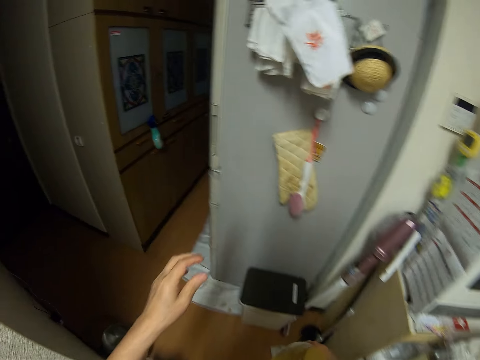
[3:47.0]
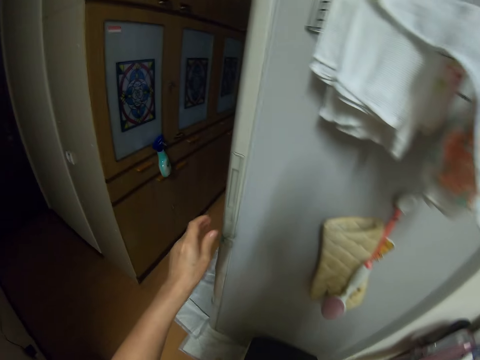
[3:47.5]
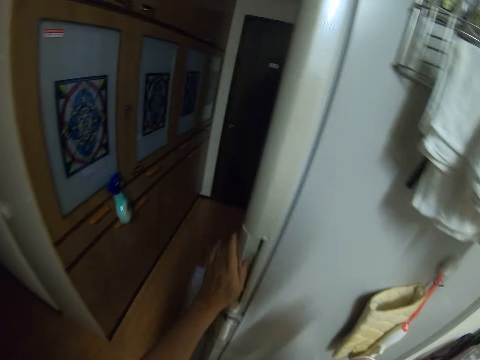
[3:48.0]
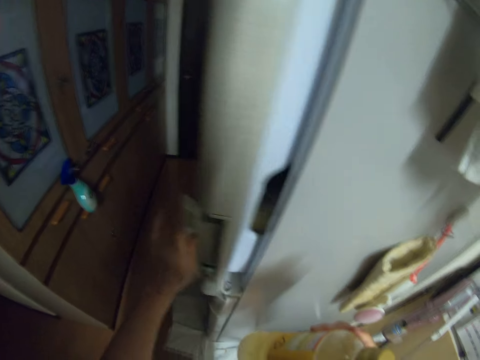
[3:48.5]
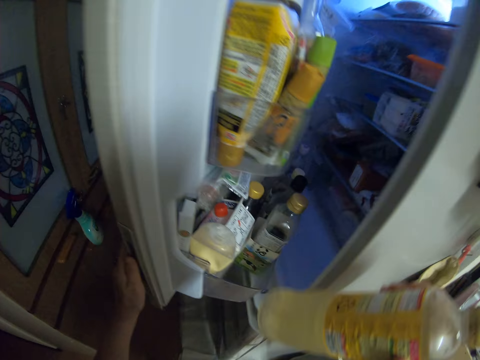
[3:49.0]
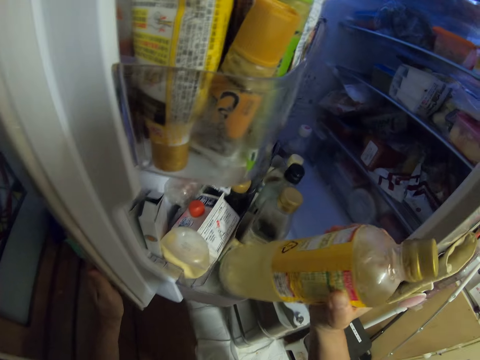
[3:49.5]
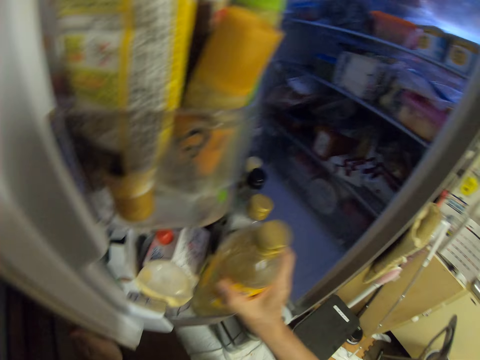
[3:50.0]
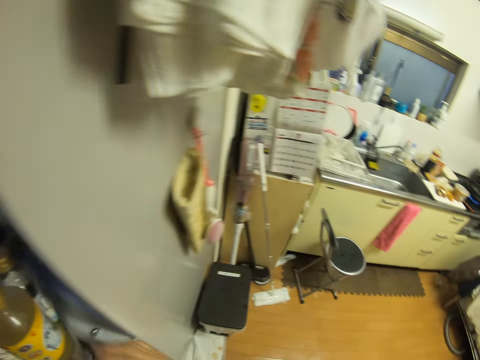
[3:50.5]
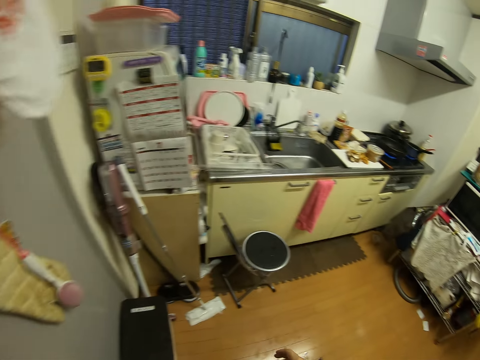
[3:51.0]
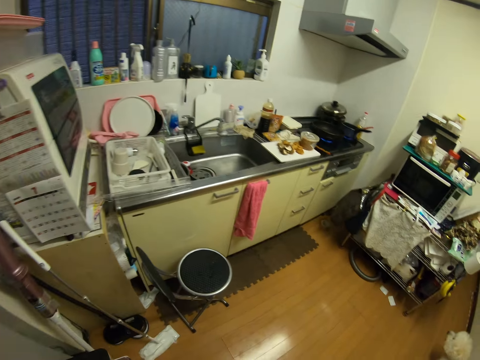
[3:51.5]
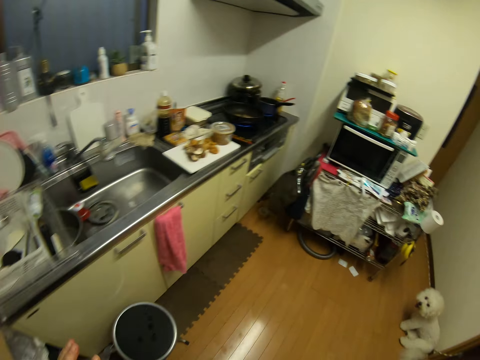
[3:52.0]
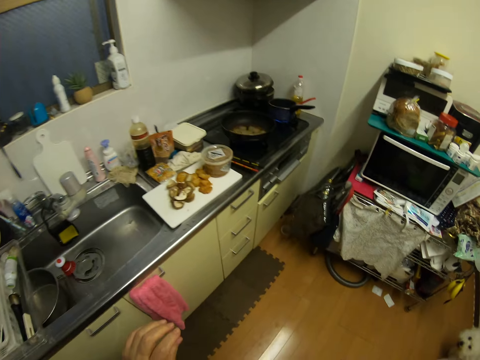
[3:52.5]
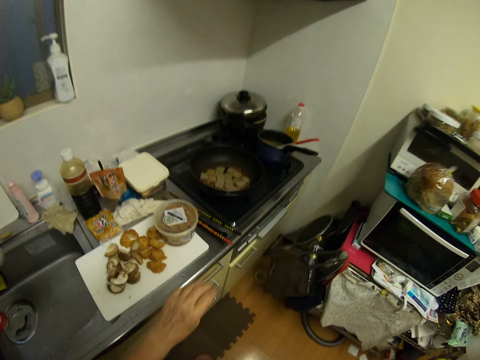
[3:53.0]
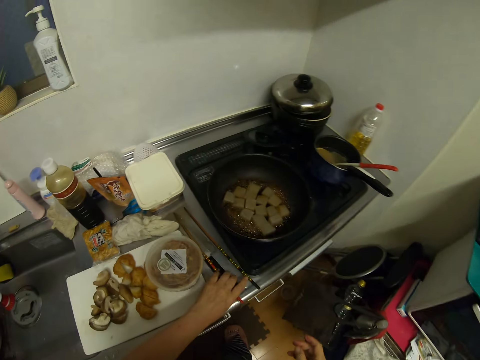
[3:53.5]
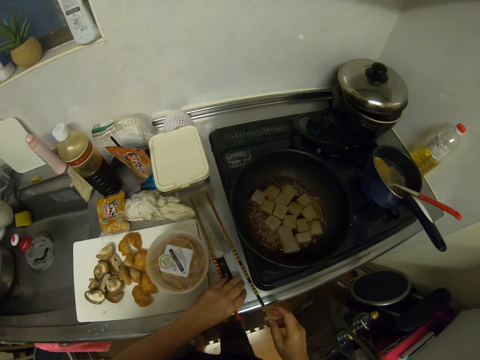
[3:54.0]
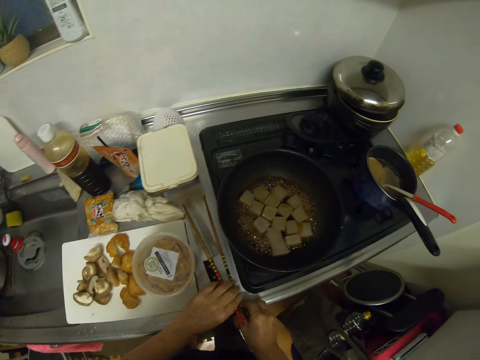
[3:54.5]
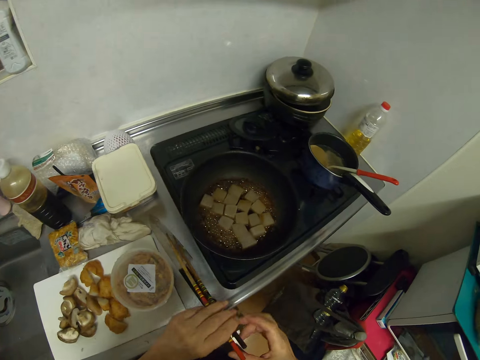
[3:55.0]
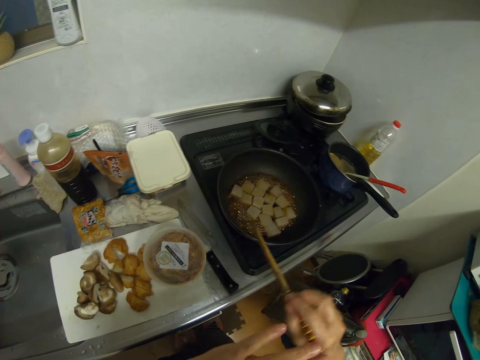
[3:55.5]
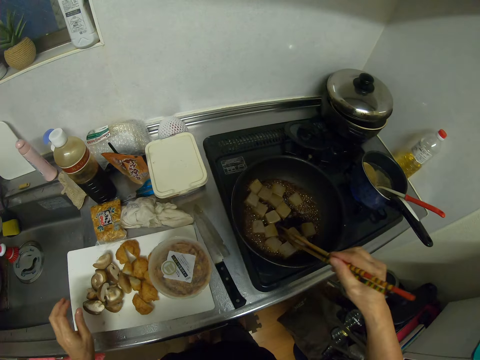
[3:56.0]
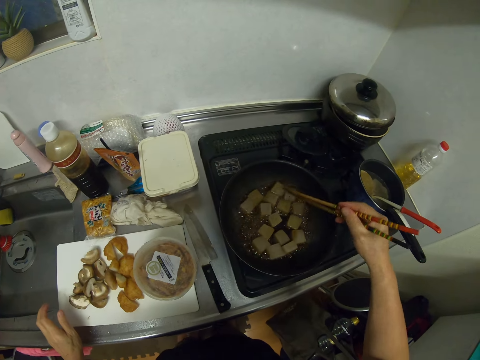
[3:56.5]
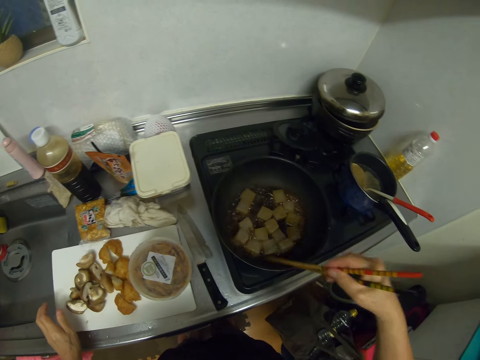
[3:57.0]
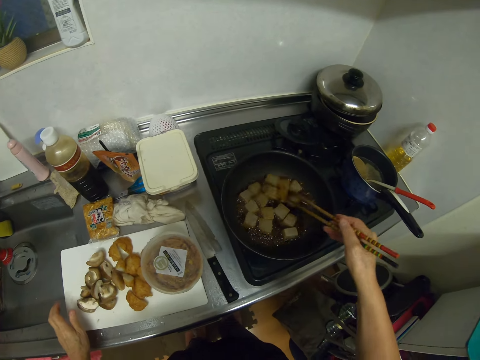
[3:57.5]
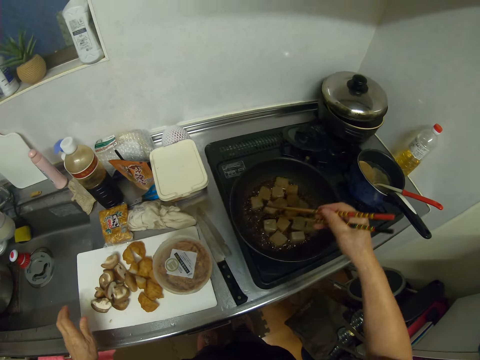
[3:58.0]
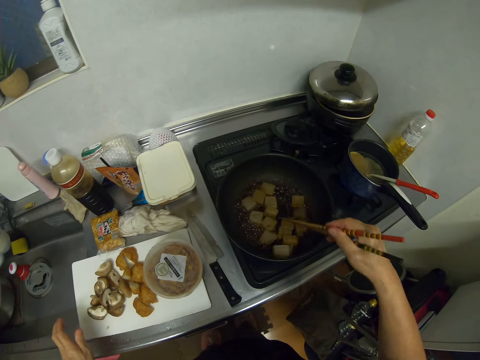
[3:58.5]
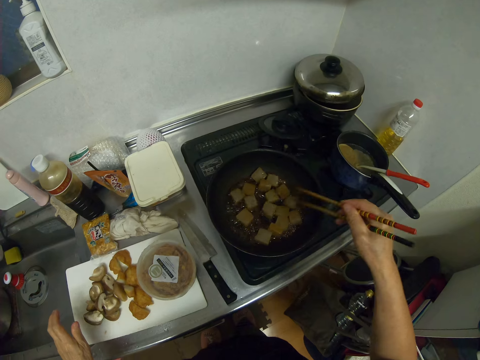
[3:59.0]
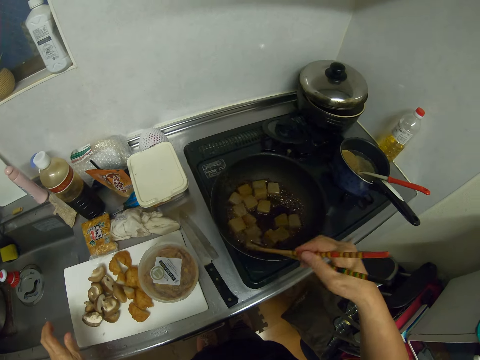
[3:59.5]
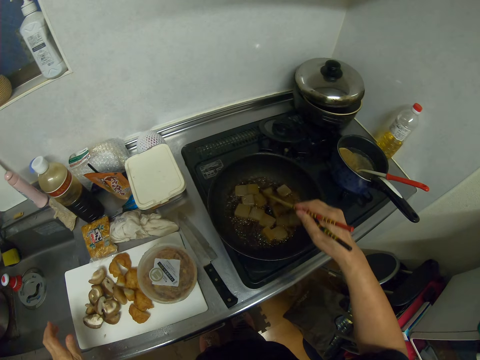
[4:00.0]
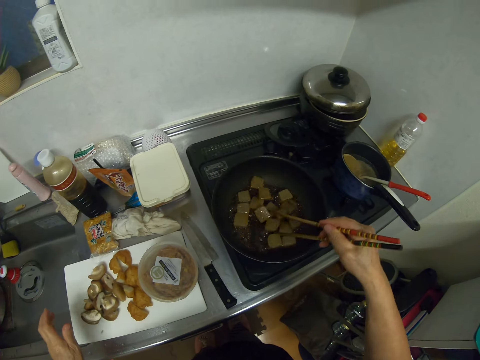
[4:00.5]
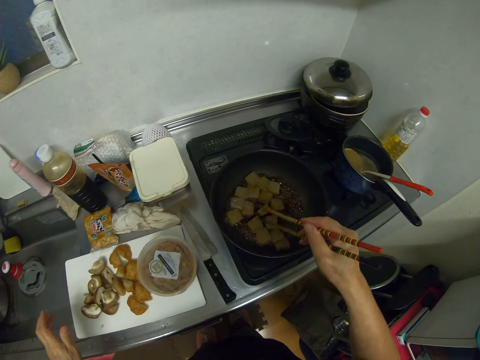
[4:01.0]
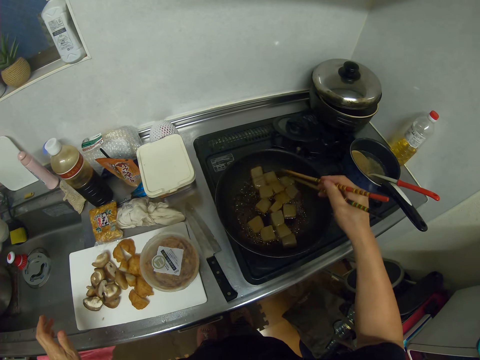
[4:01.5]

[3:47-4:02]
The camera wearer opens the fridge door. They put the vinegar in the fridge. They close the fridge door. They walk in the room. They pick up the chopsticks from the kitchen worktop. They stir the tofu in the pan with the chopsticks.

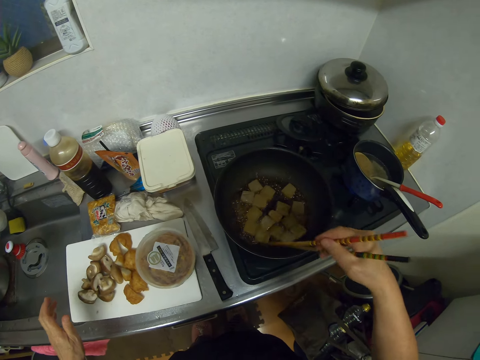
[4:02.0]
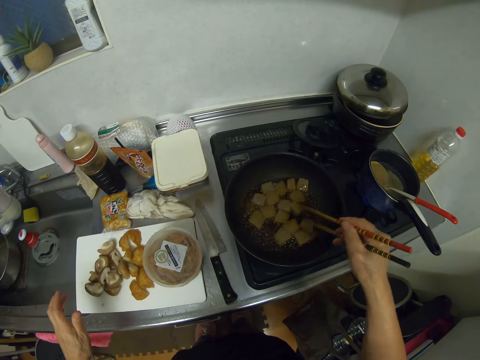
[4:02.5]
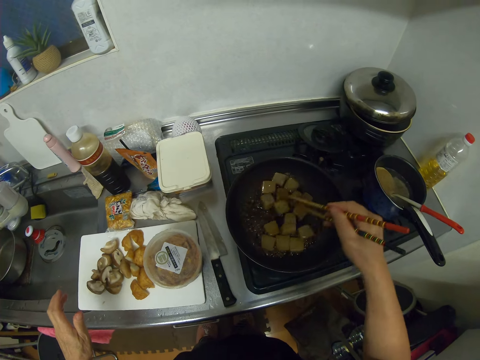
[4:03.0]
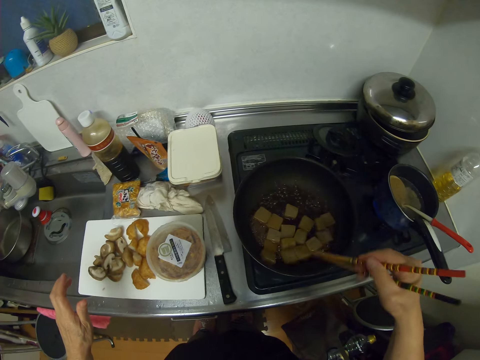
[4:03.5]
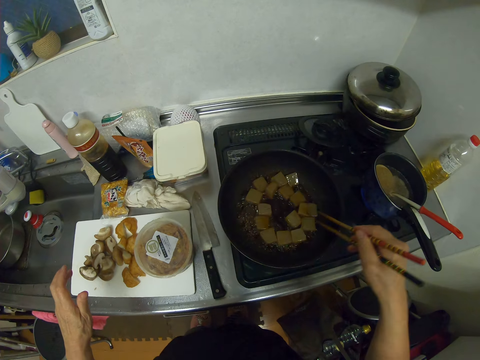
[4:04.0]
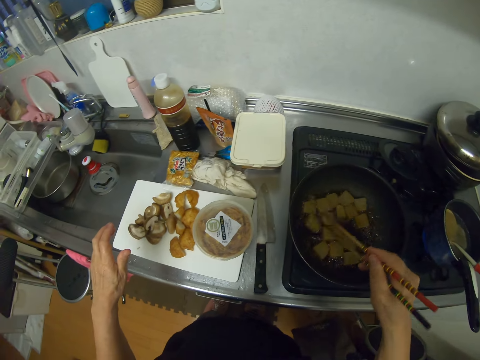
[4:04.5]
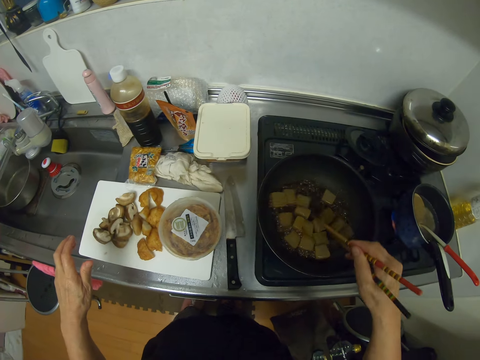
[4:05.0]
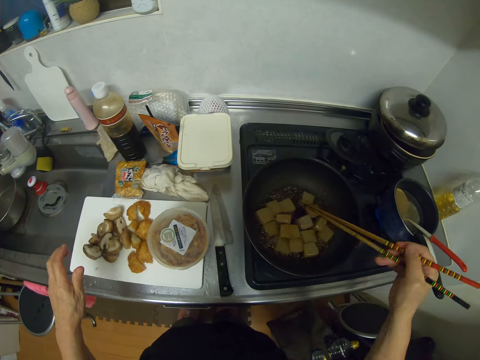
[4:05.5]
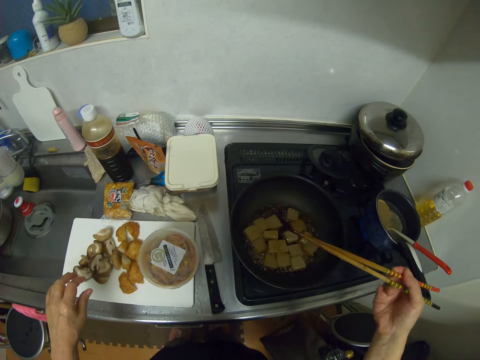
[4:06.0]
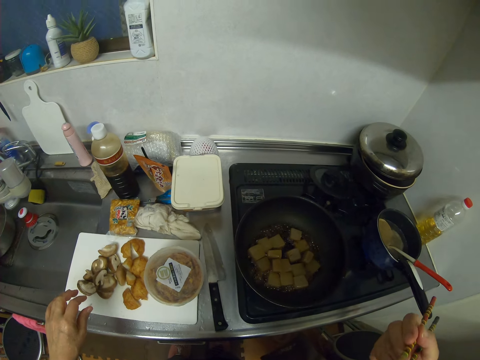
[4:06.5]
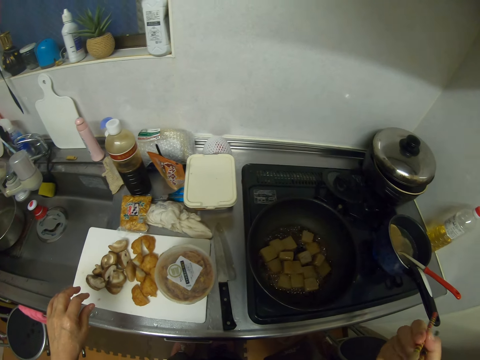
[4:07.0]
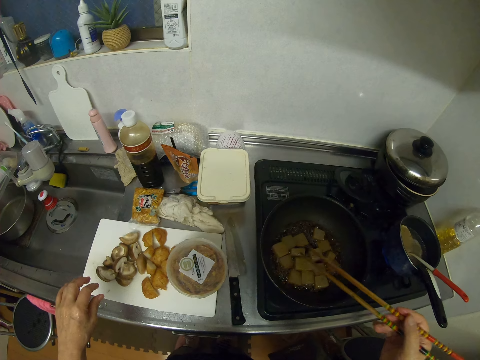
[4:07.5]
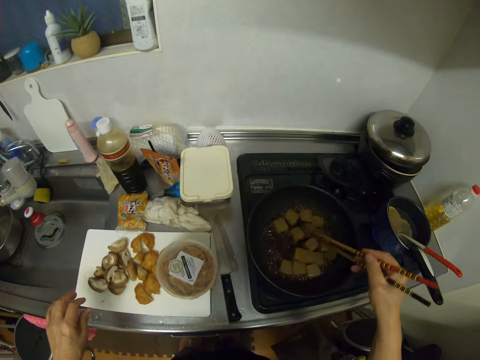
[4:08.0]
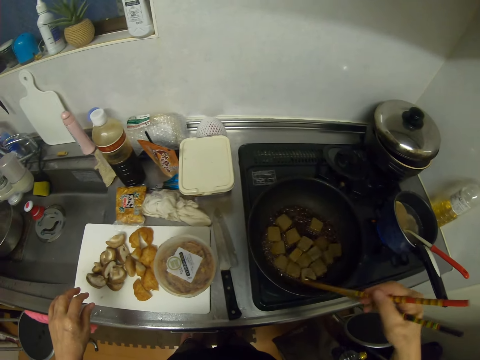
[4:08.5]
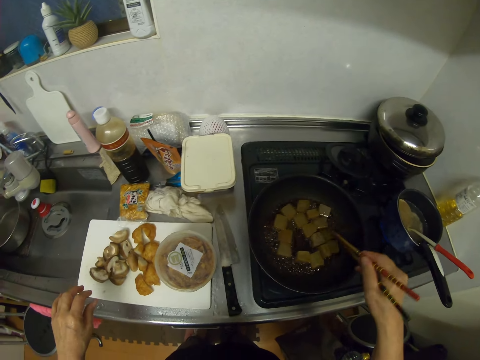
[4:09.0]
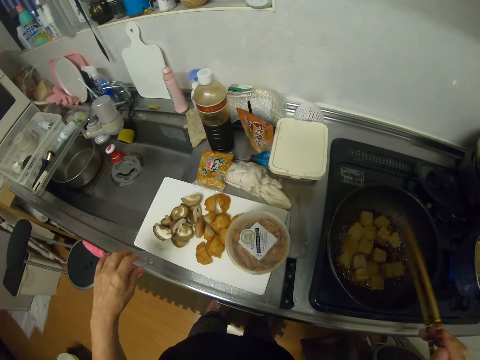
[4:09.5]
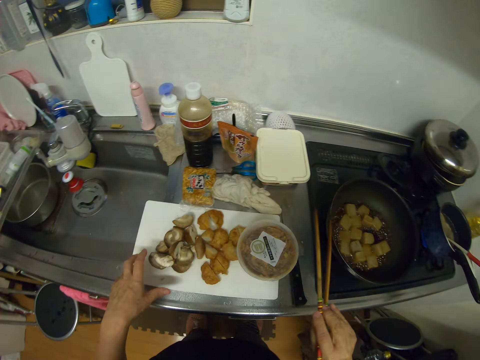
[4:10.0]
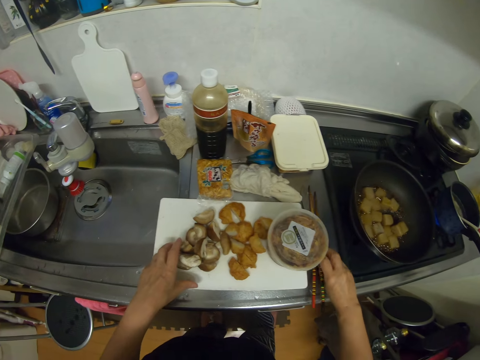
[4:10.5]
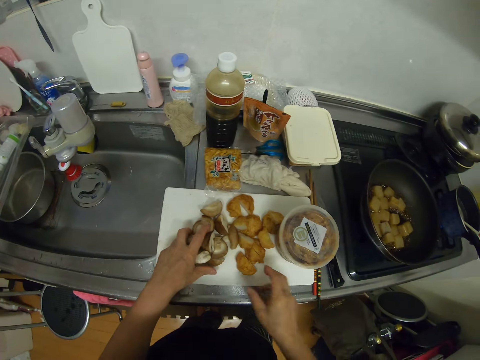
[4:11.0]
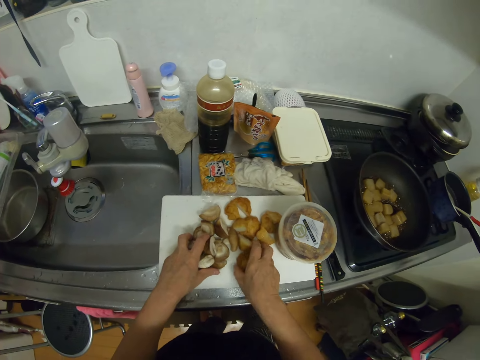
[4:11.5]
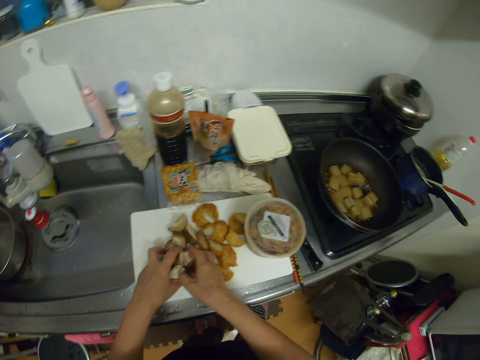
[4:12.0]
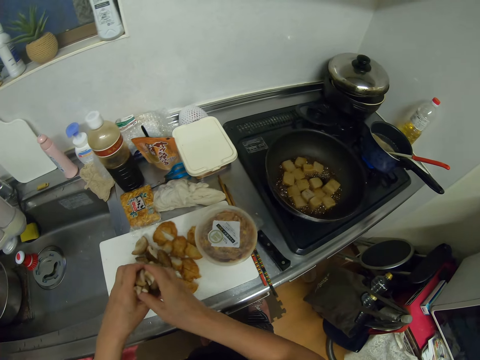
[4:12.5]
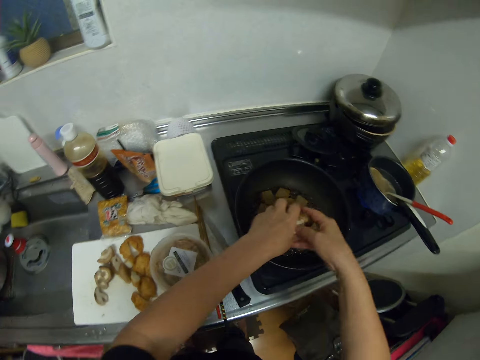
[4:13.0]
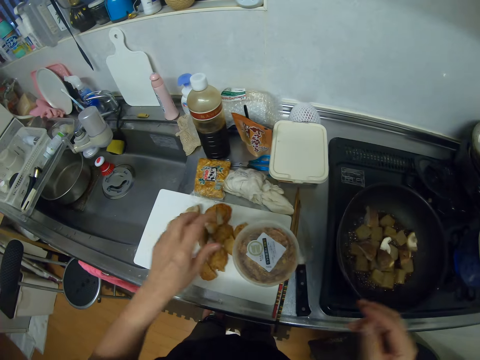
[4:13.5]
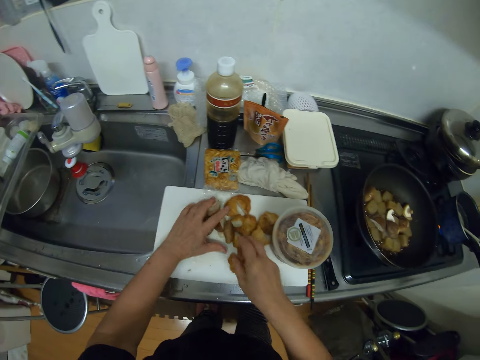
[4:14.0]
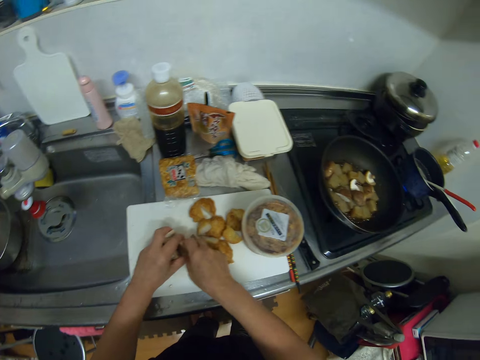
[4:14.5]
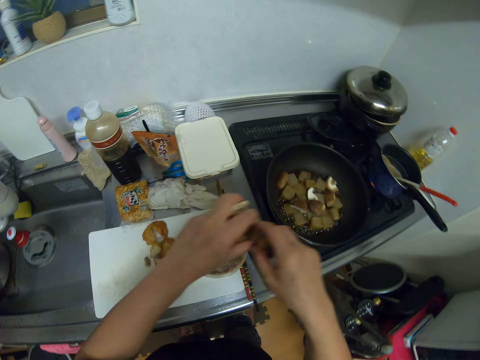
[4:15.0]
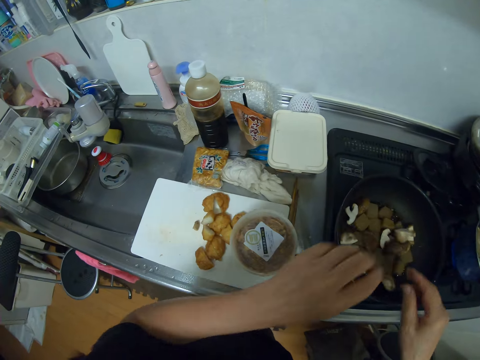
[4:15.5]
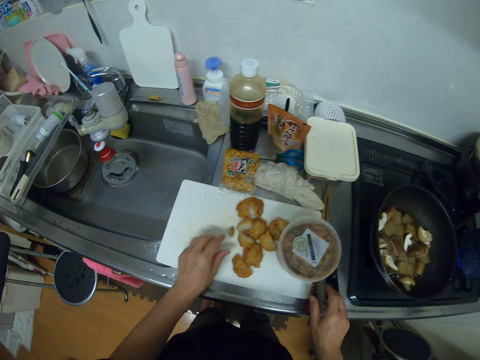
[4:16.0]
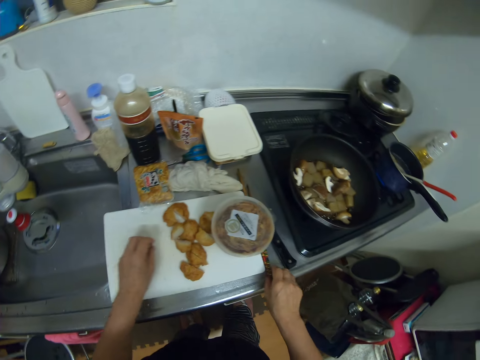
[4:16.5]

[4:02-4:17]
The camera wearer raises the chopsticks. They stir the tofu. They drop the chopsticks on the kitchen worktop. They pick mushrooms from the chopping board. They add the mushrooms in the cooking pan with the tofu. They pick mushrooms from the chopping board again. They add the mushrooms in the cooking pan with the tofu again. They pick a piece of mushroom from the chopping board. They pick the chopsticks.
